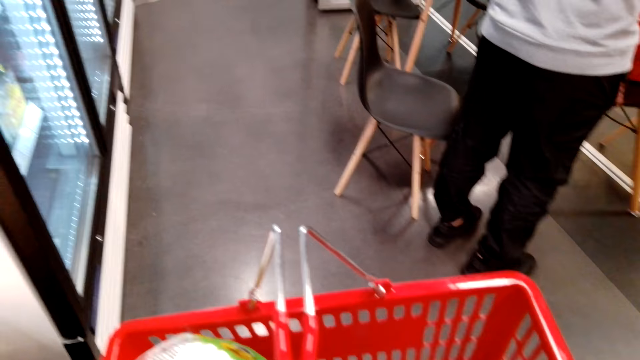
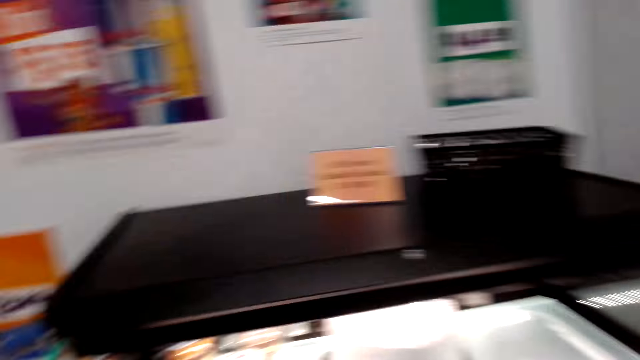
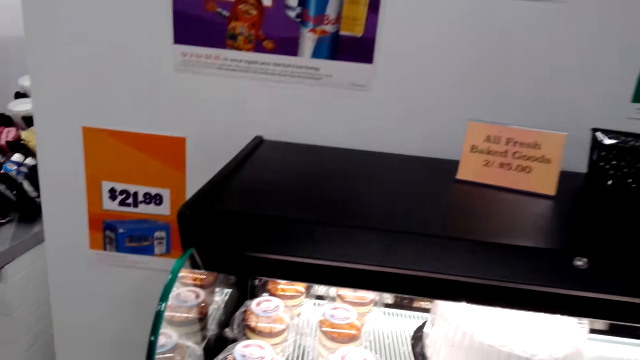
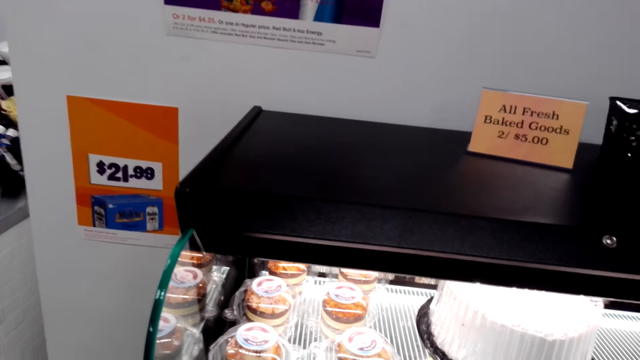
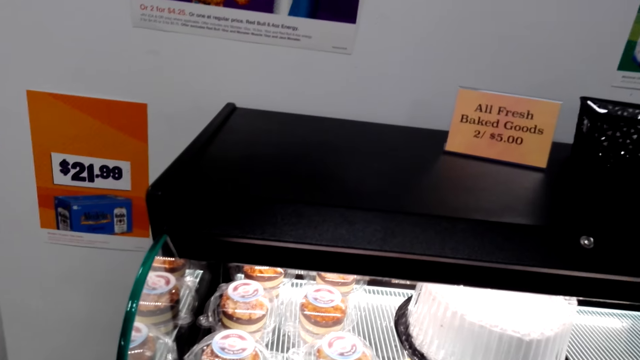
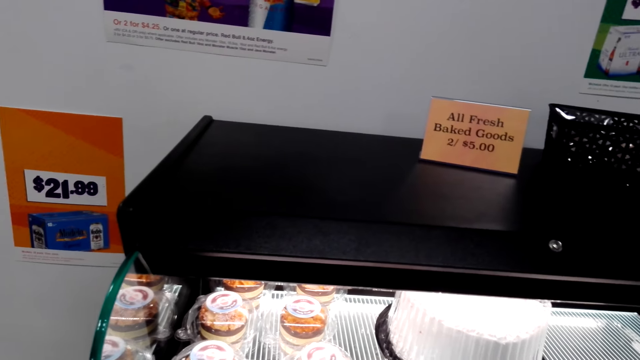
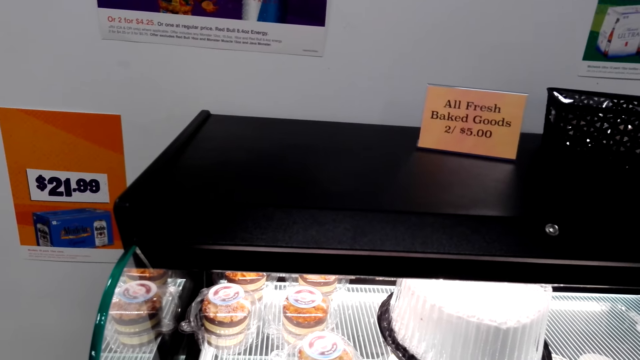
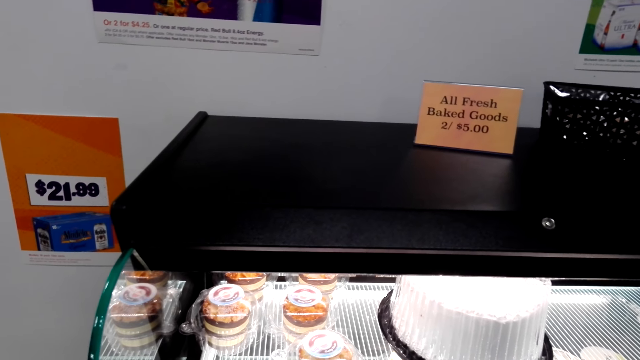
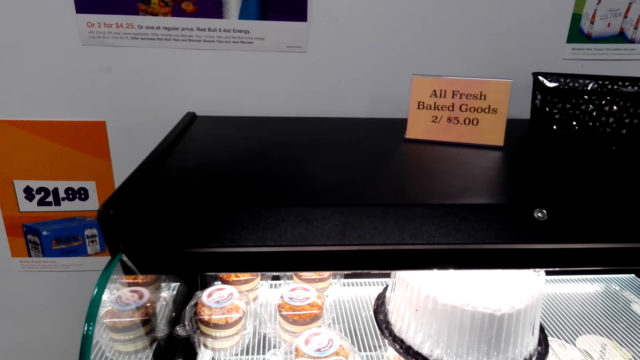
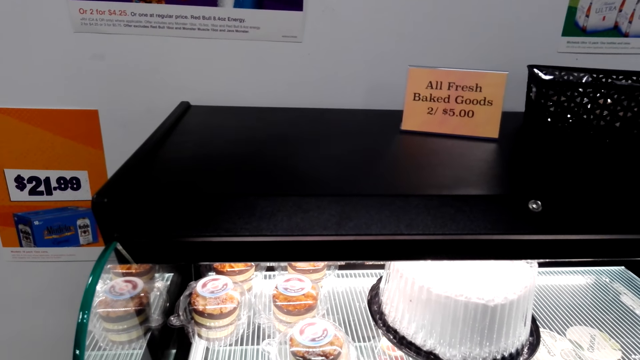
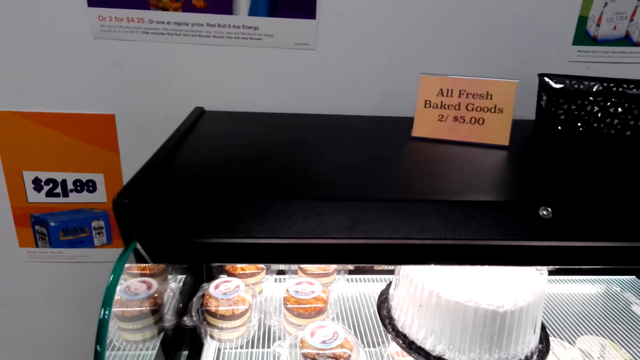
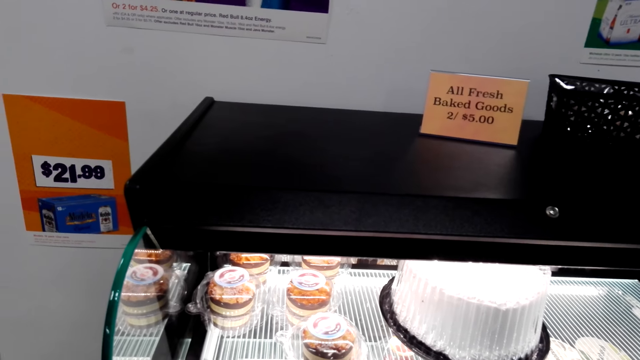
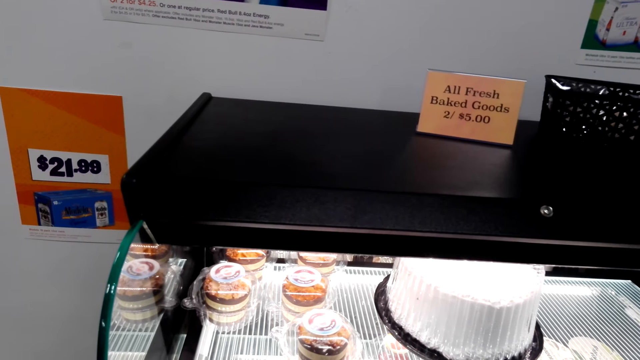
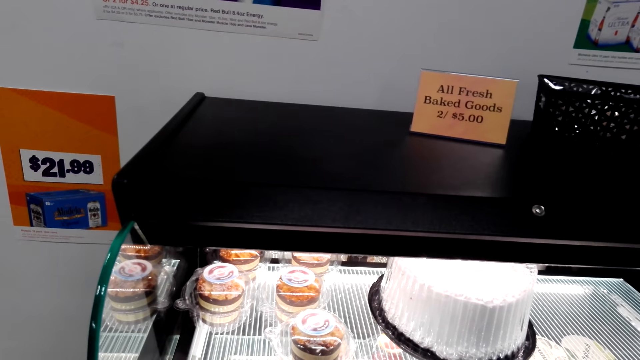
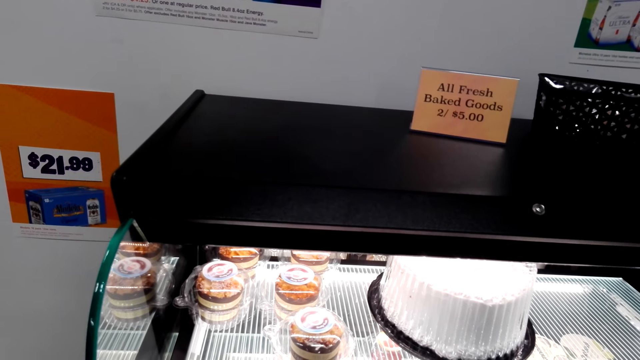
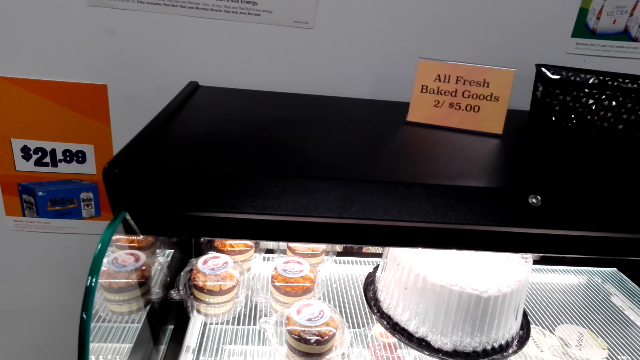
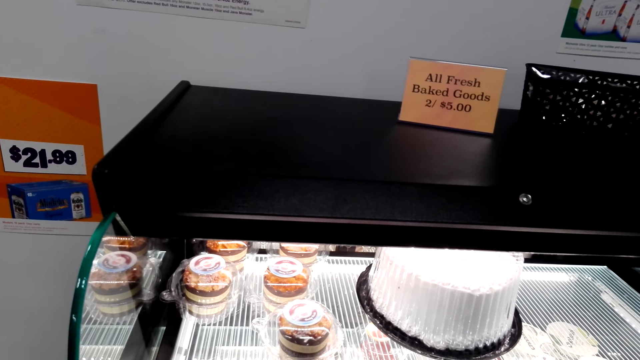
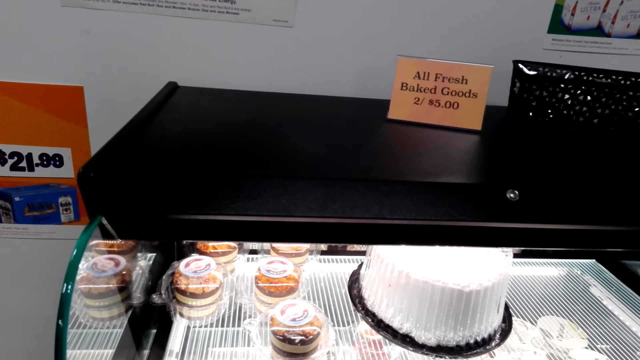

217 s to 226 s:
The camera wearer puts the cake in the basket.

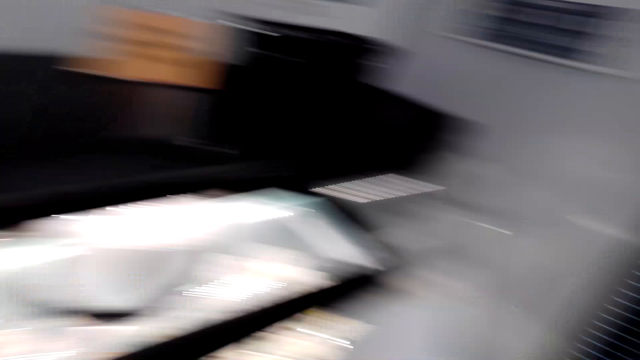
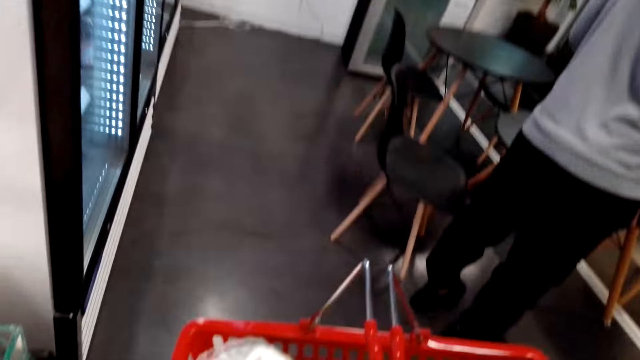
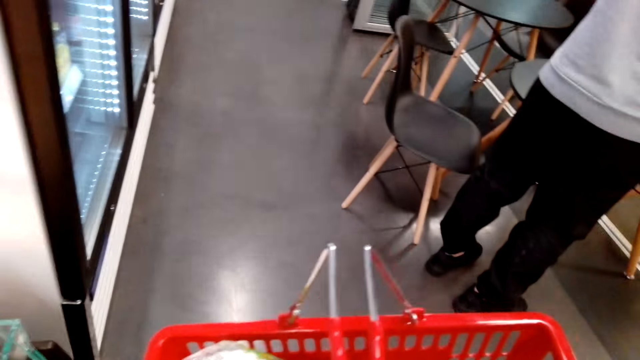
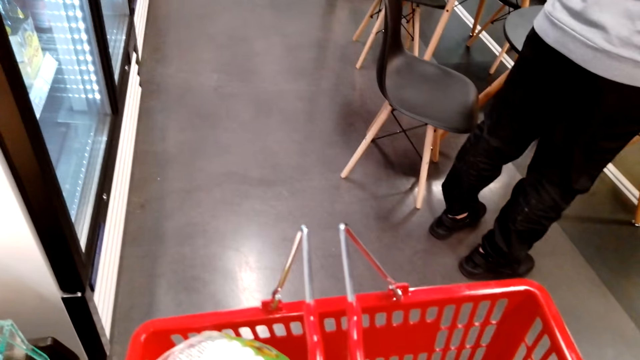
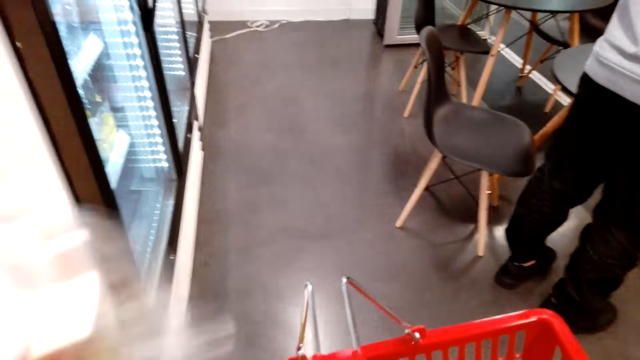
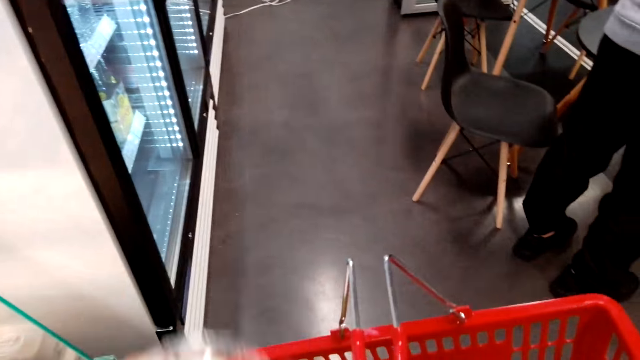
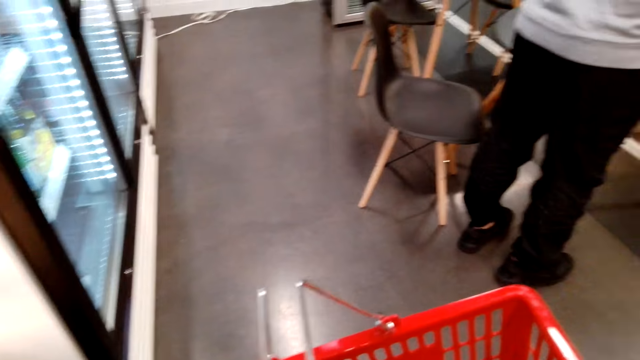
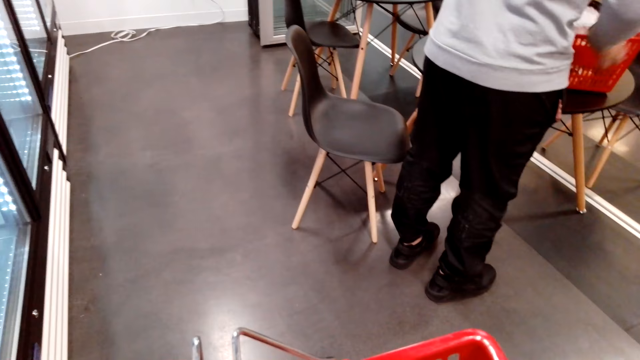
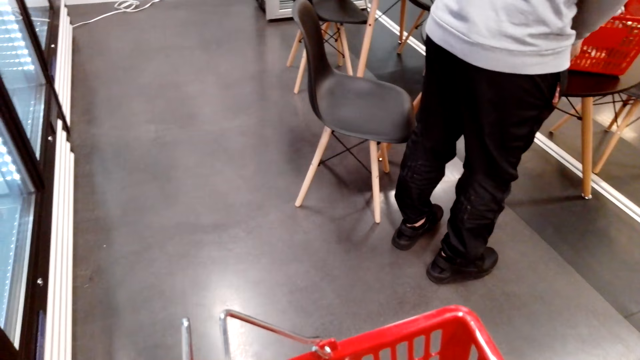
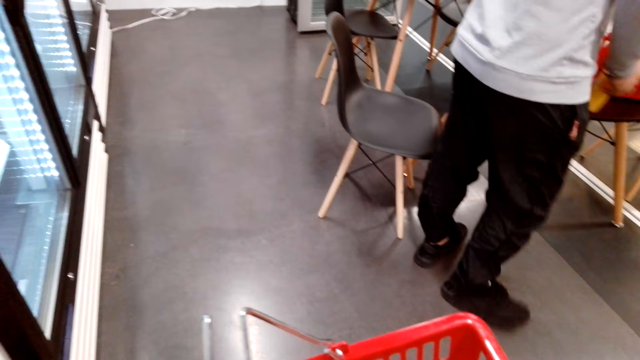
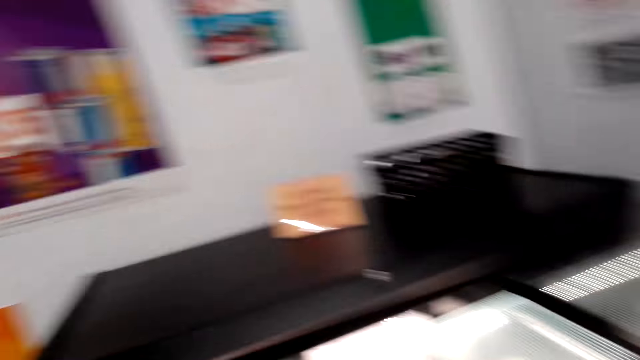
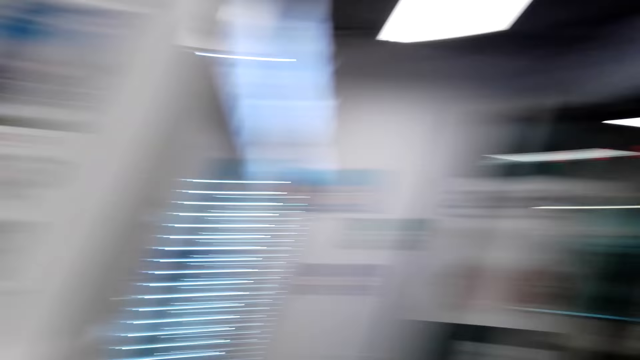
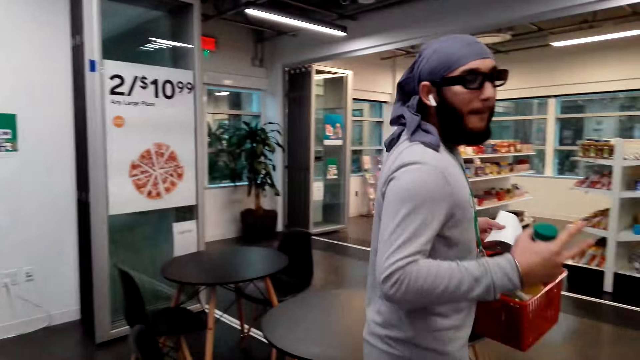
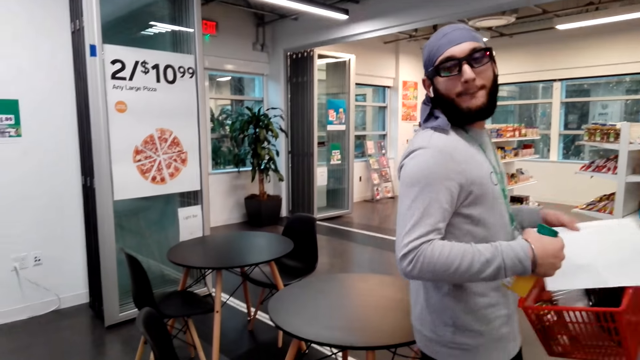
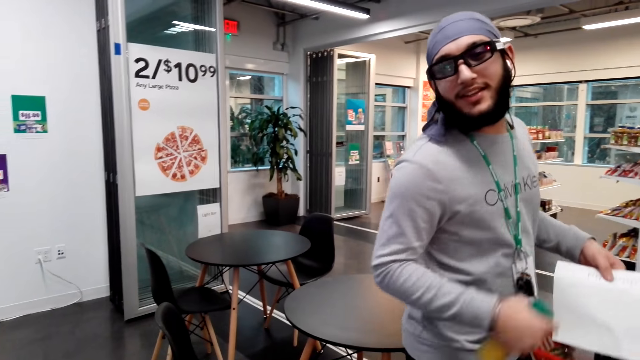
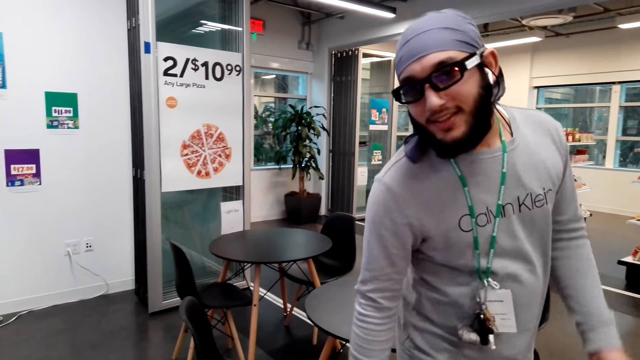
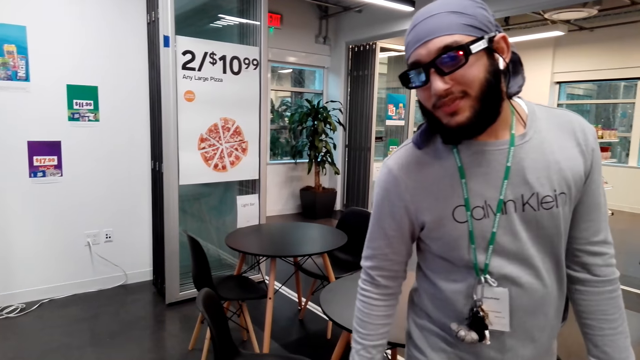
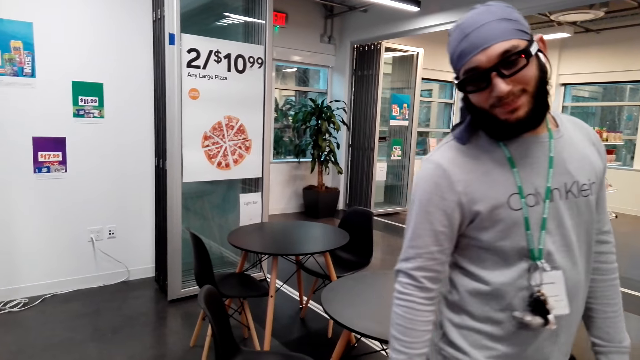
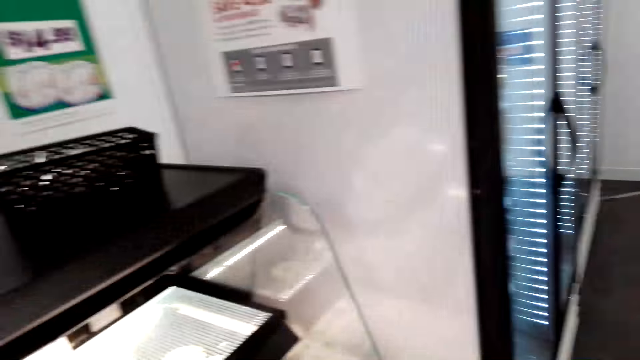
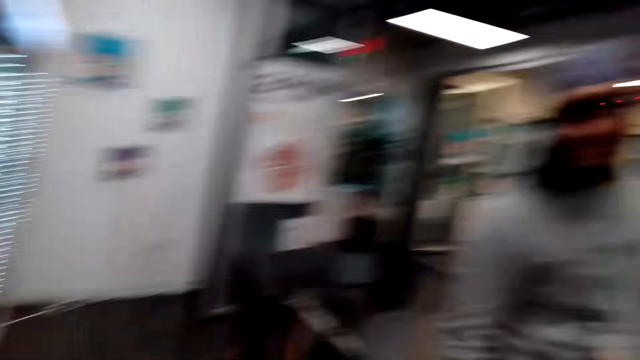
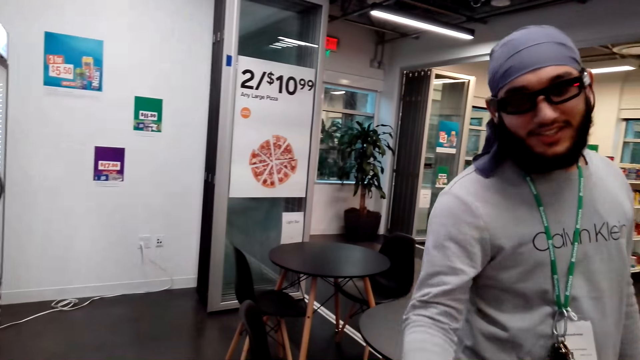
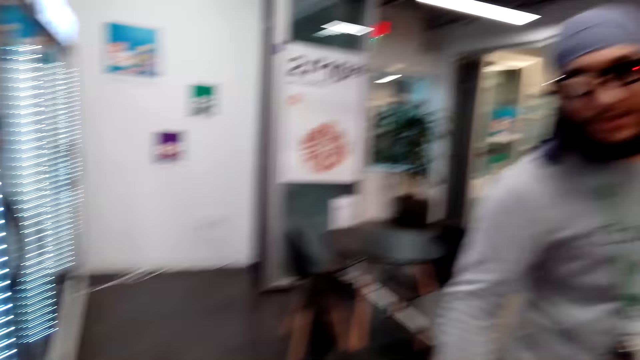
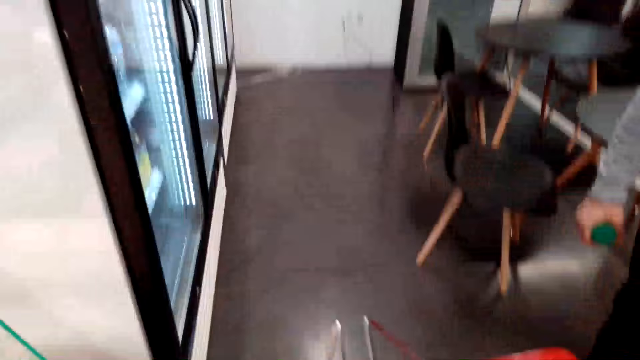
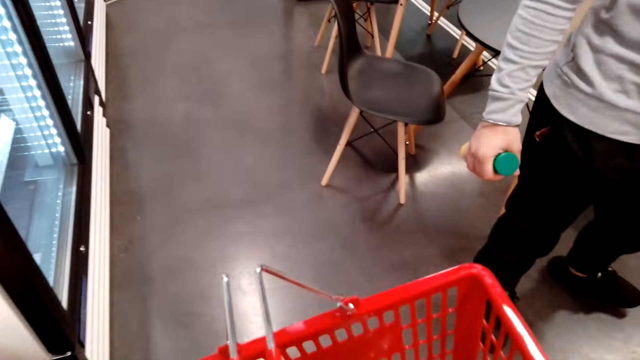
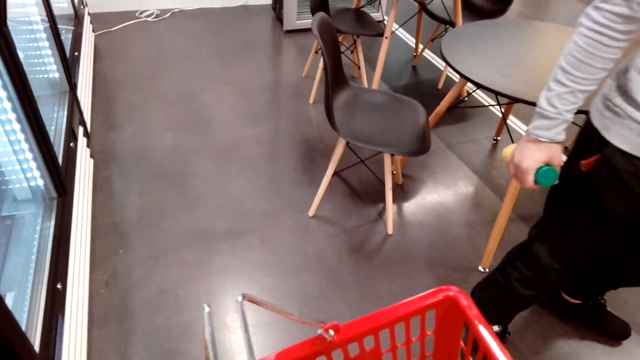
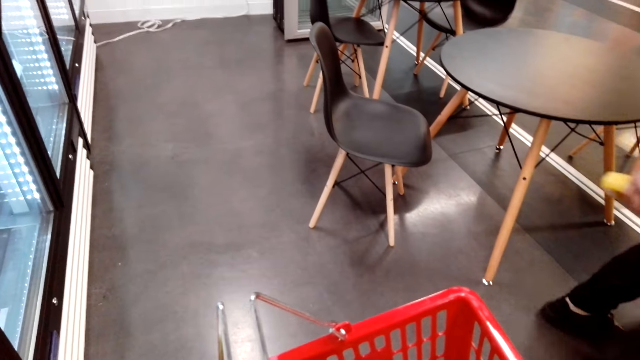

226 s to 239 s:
The camera wearer places a cake in the basket. They pick cakes. They talk to a person.
